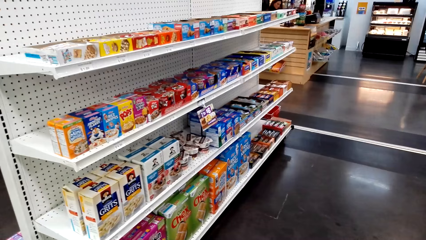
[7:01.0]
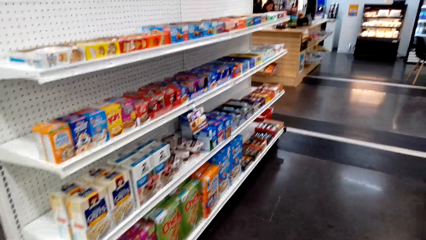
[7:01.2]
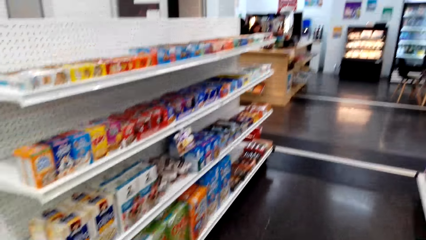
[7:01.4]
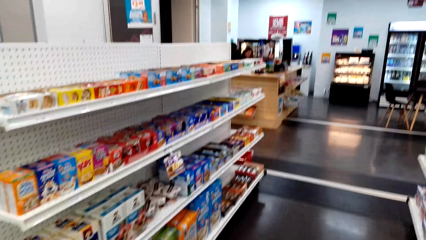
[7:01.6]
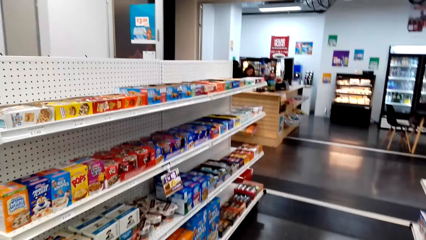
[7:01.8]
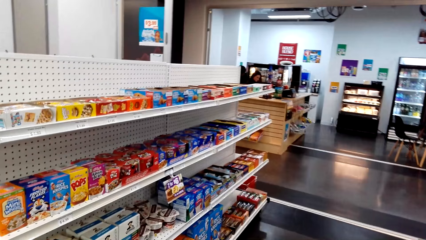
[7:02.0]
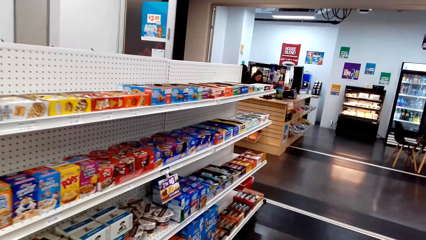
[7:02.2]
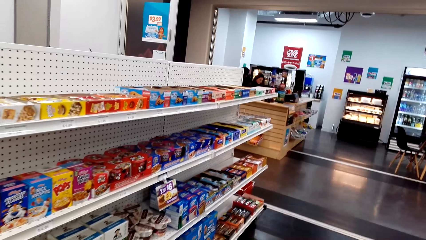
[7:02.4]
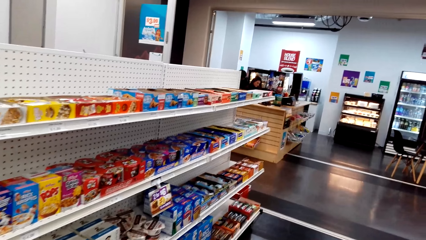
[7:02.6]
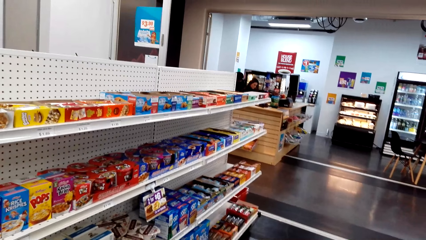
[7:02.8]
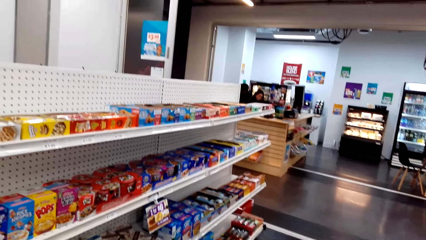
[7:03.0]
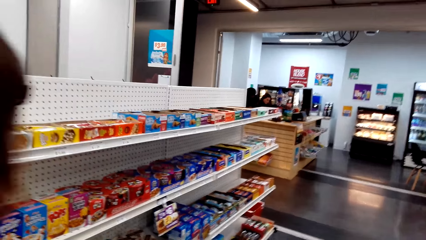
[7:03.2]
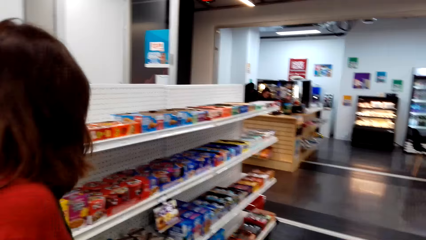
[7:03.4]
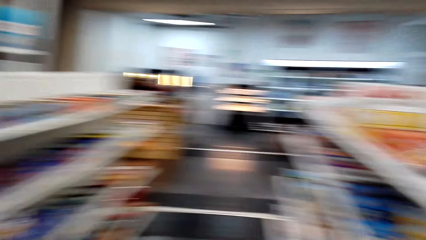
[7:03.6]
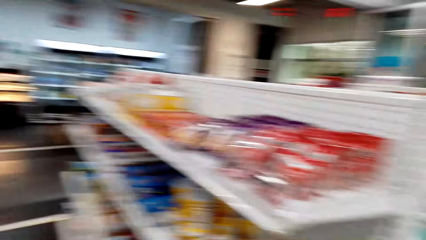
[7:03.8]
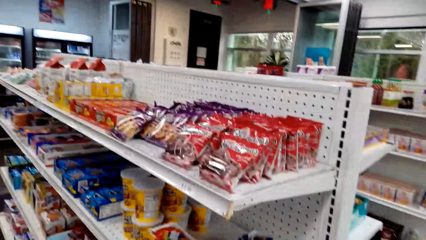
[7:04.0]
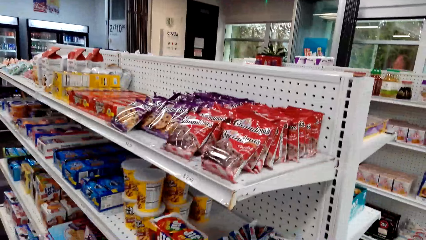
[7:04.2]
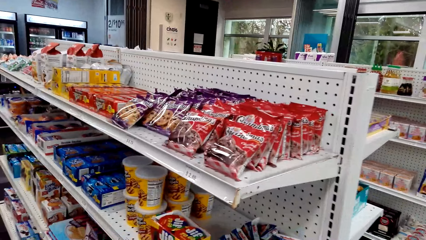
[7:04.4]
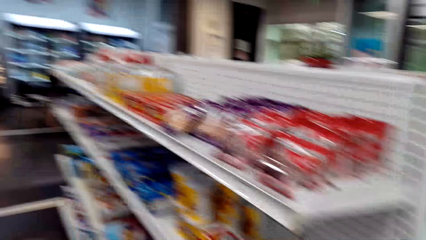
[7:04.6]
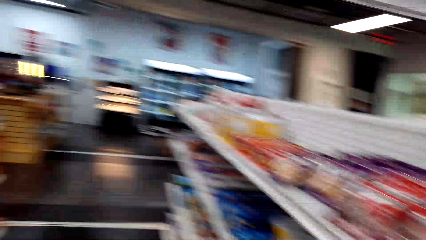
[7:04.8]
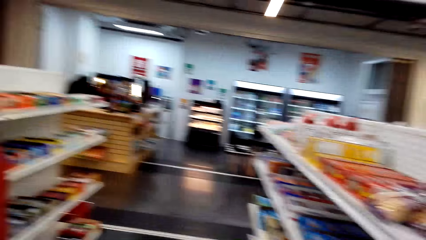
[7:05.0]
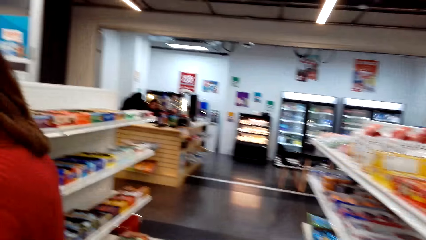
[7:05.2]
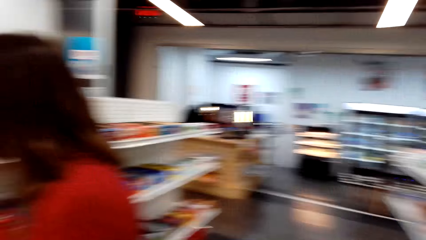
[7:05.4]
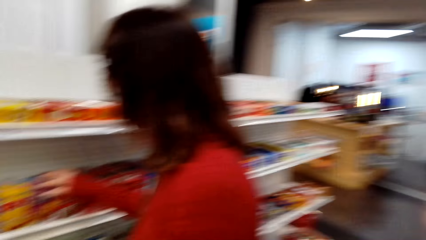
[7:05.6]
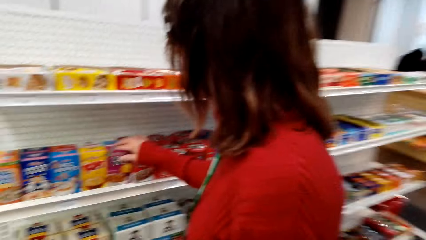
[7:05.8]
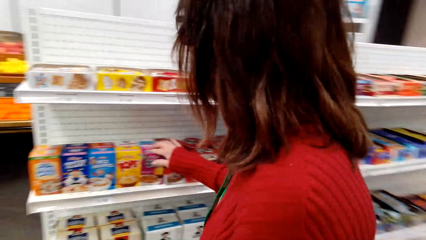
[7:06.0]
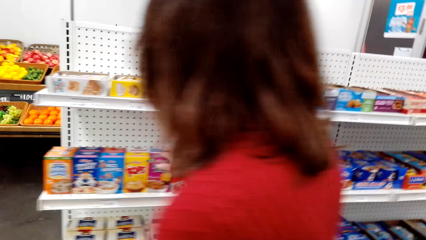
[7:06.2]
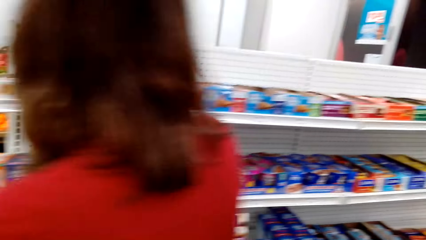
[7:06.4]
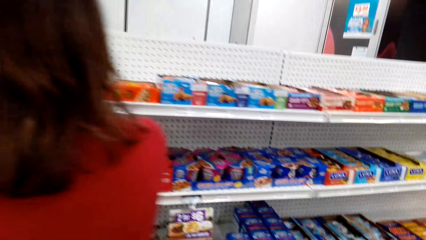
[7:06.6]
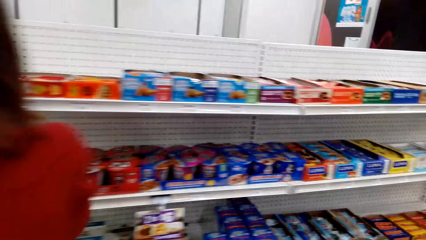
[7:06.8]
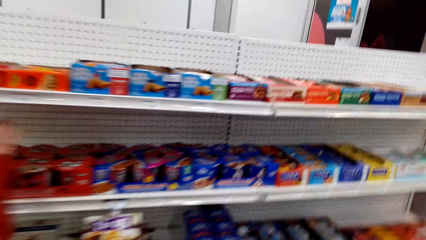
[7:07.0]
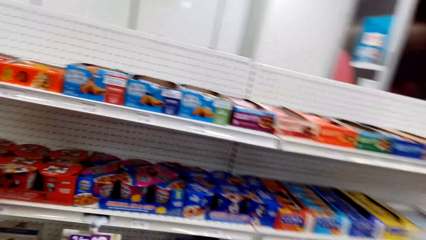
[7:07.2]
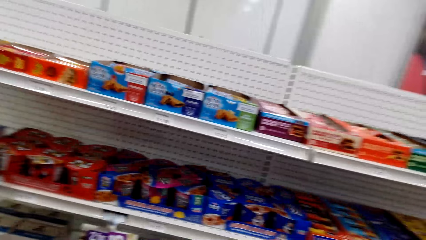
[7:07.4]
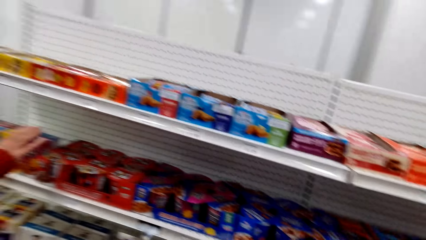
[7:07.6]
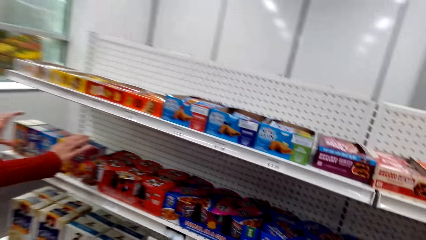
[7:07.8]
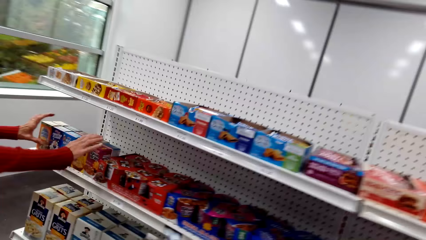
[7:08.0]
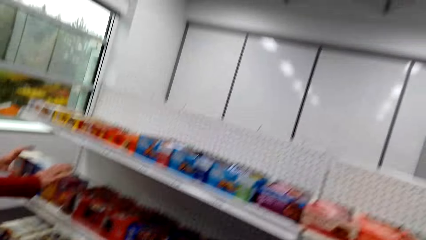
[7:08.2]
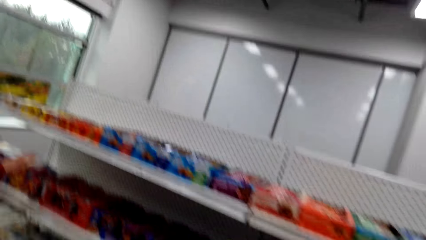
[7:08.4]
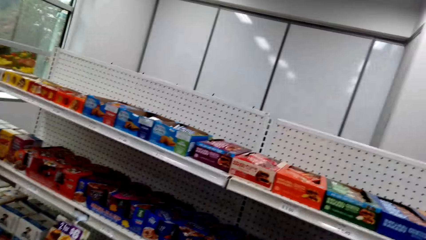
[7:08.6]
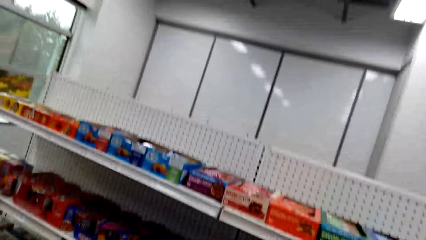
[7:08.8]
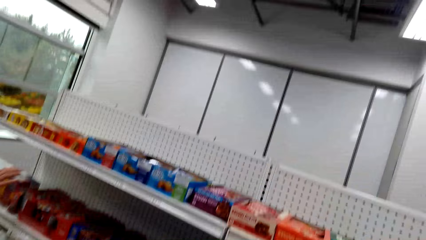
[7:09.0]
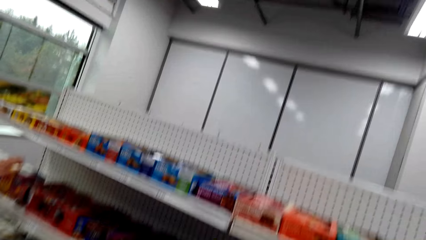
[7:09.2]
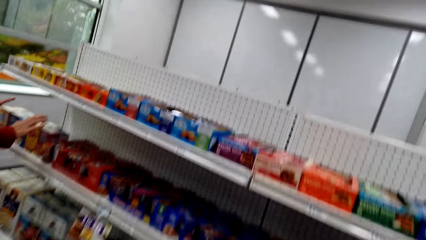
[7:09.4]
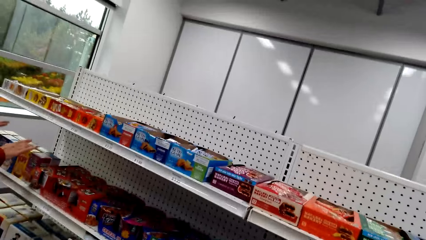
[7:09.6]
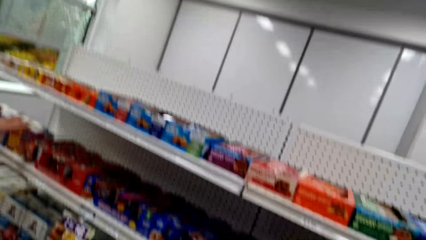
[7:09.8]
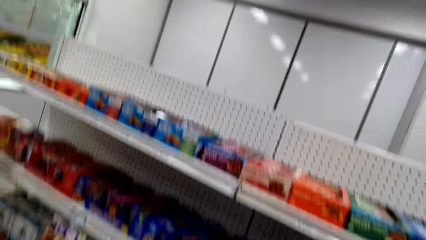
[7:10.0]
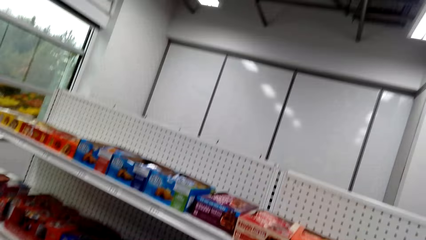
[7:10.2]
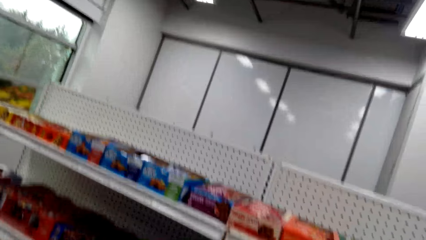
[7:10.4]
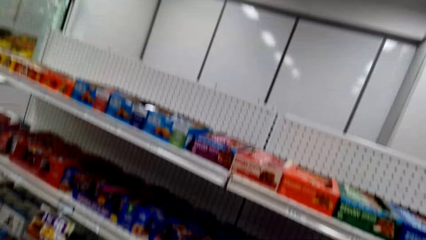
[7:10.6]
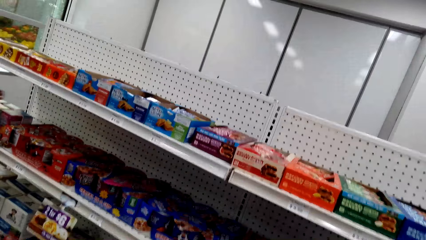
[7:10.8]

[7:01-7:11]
A woman touches something.

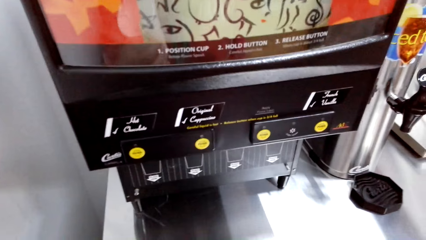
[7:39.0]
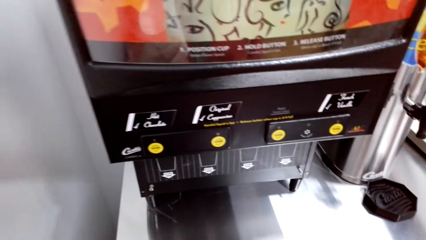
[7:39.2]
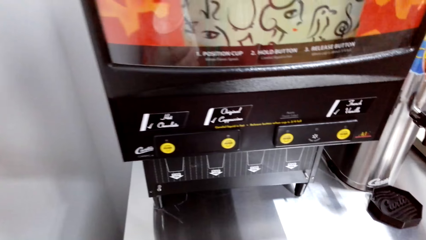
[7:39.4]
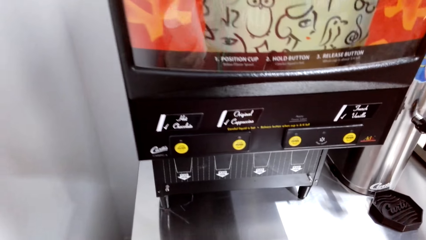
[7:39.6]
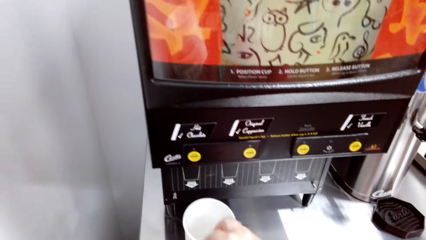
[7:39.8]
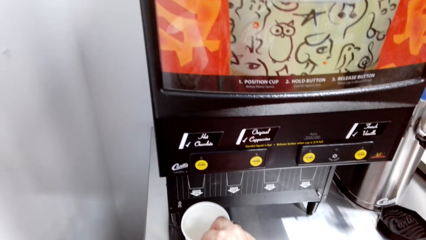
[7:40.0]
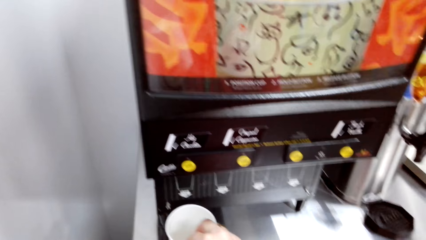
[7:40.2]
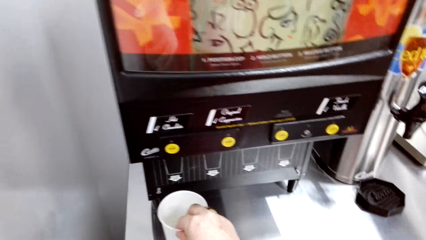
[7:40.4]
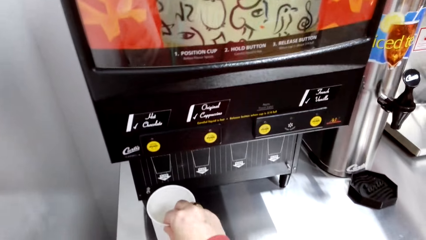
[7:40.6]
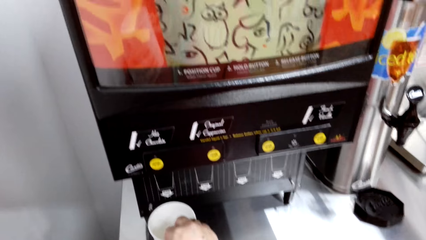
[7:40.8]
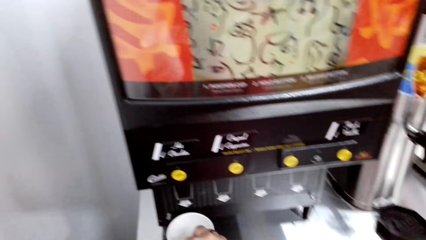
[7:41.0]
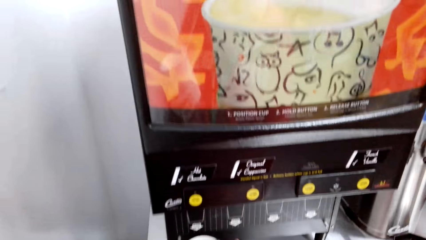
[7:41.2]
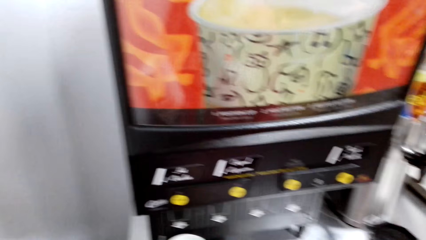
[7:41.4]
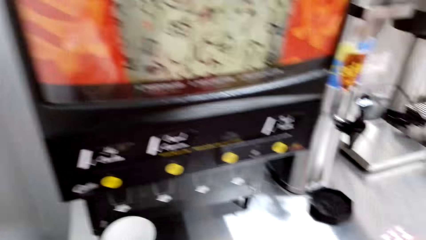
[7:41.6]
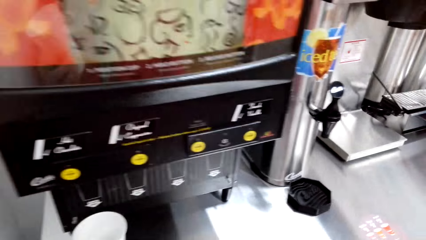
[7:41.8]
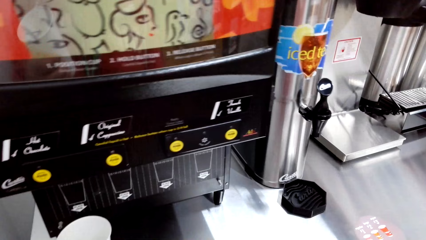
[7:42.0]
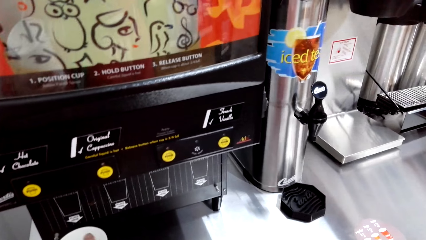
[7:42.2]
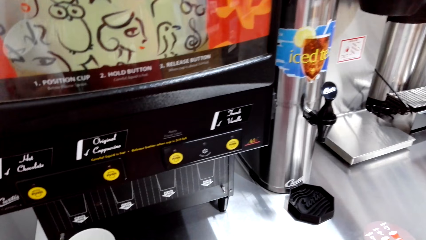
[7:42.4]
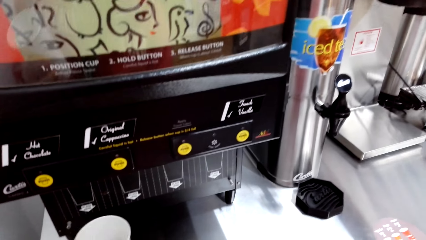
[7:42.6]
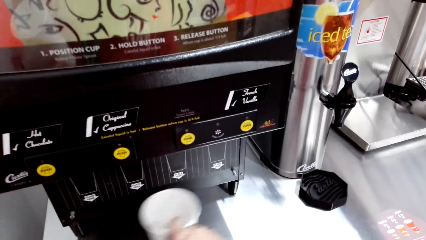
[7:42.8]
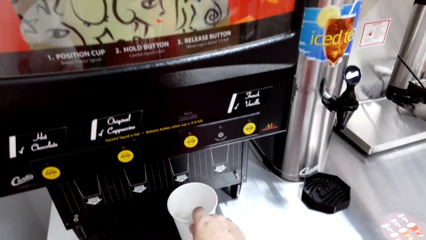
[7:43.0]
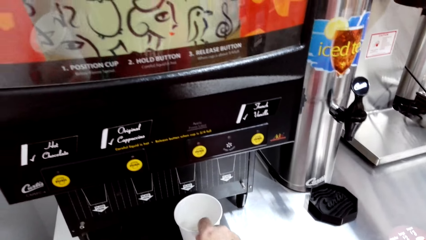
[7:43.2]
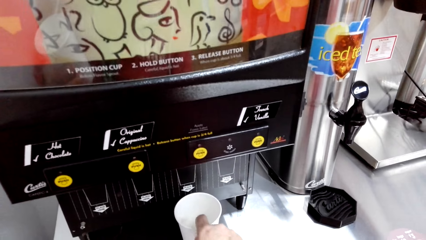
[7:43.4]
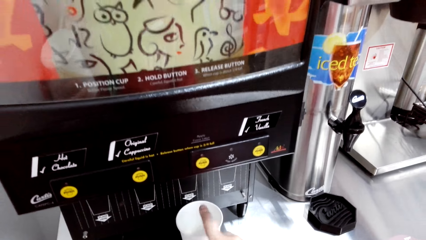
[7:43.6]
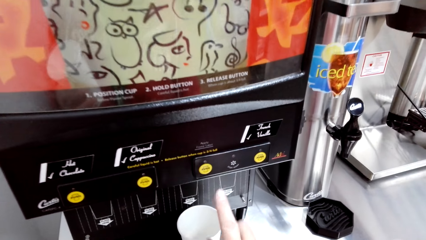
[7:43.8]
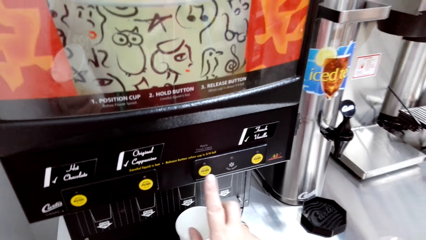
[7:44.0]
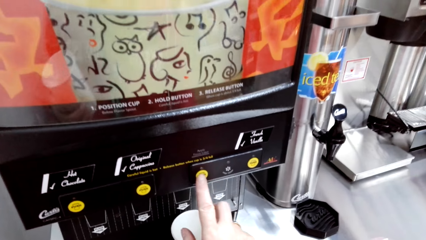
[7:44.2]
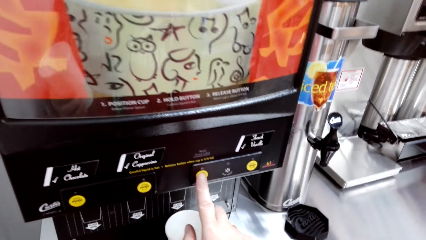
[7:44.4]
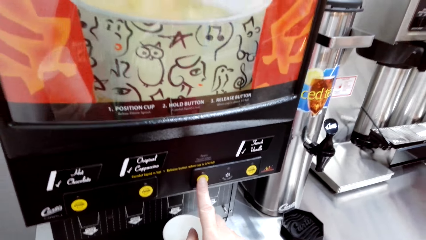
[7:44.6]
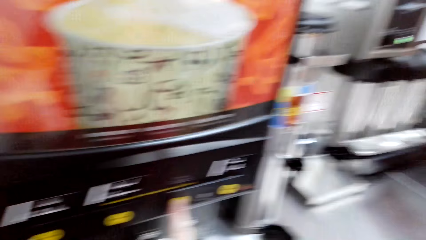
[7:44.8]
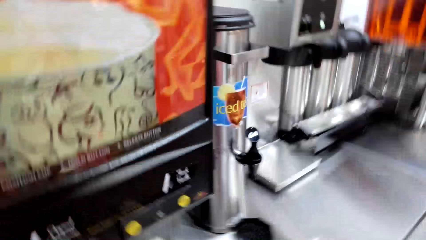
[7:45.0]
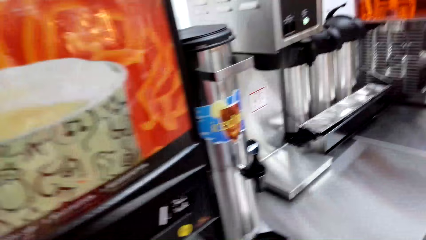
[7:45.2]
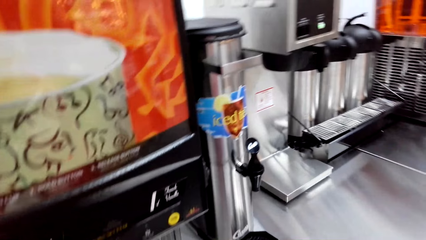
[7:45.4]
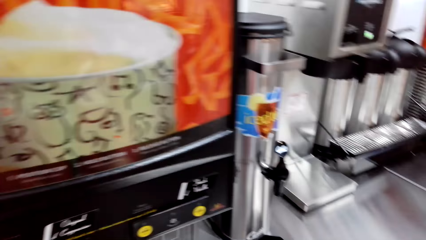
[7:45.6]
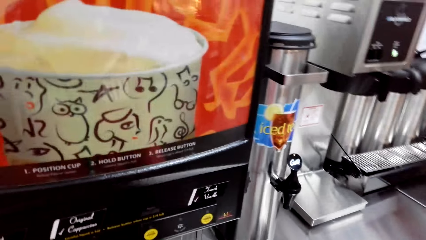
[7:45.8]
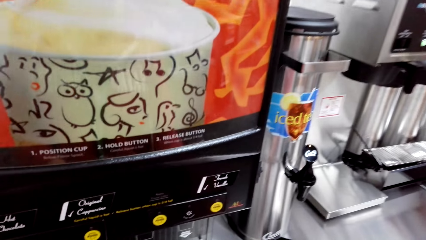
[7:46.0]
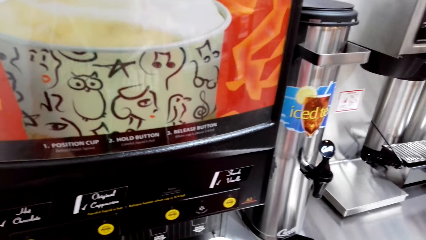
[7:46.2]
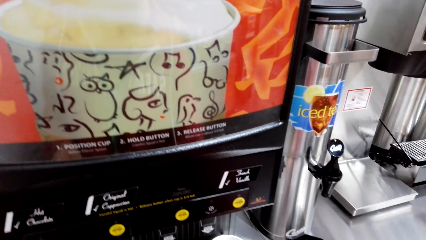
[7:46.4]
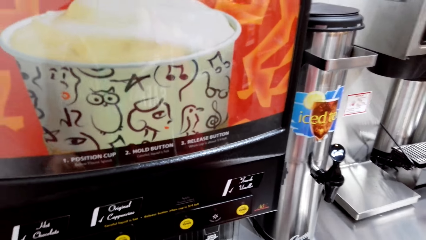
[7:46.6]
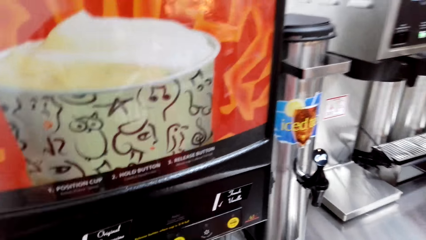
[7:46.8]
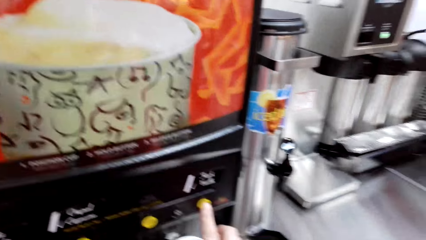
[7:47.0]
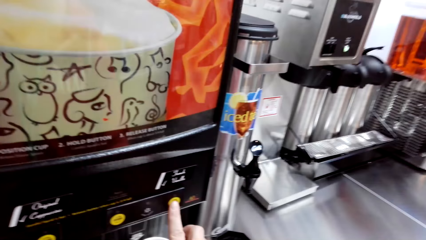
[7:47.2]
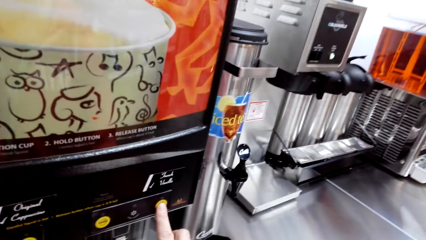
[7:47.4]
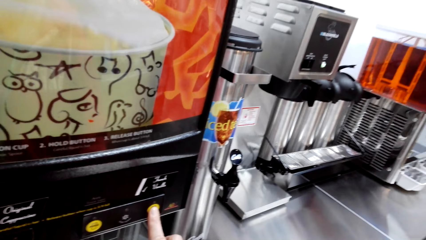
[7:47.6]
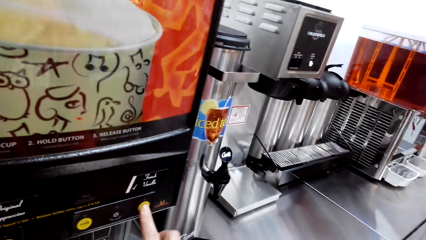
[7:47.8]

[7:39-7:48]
The camera wearer puts a coffee cup in a coffee dispenser. They pour coffee to the cup. They press a dispenser button.
